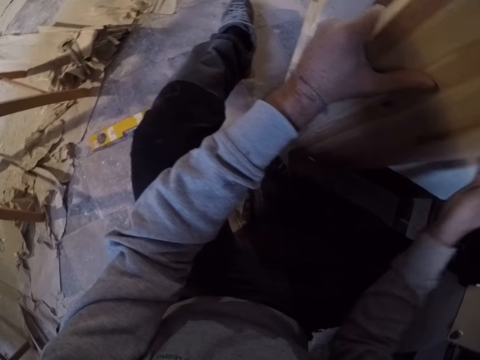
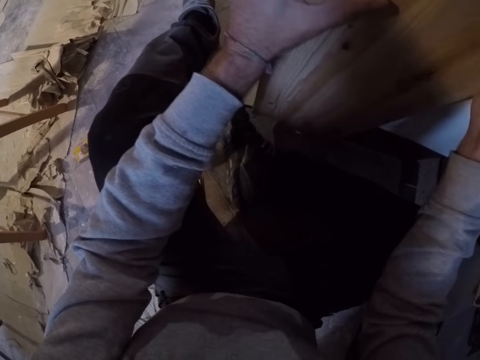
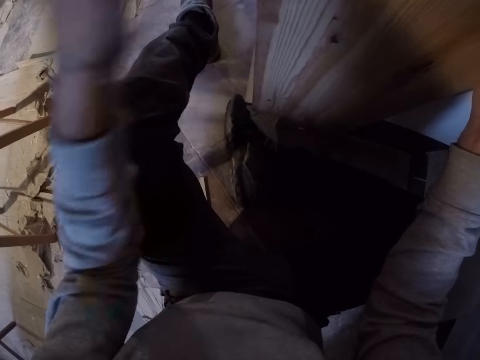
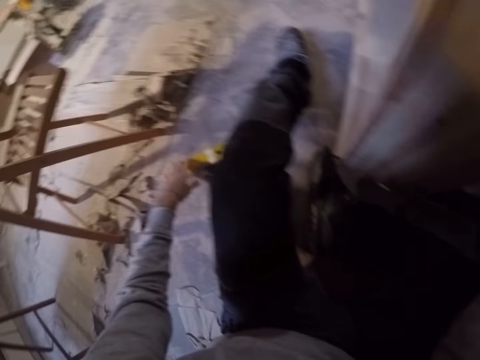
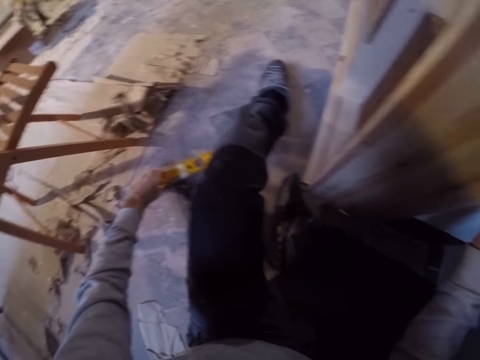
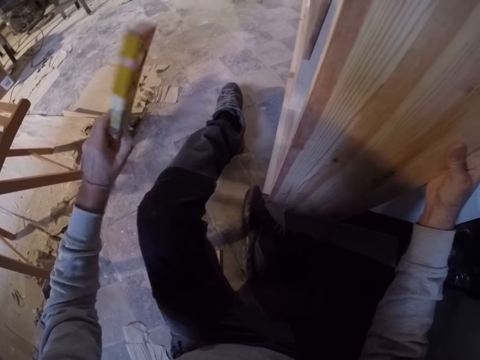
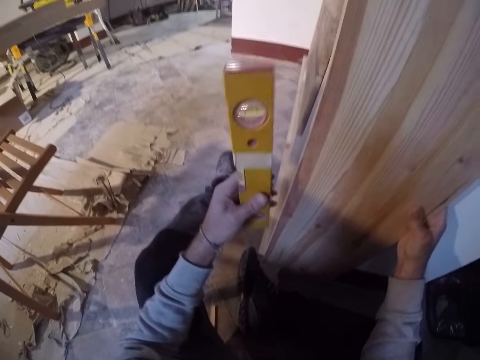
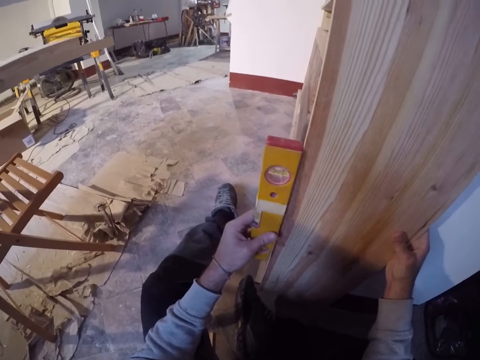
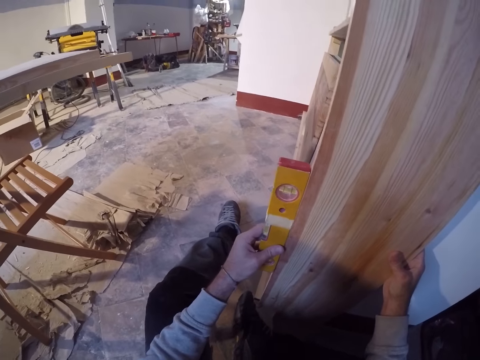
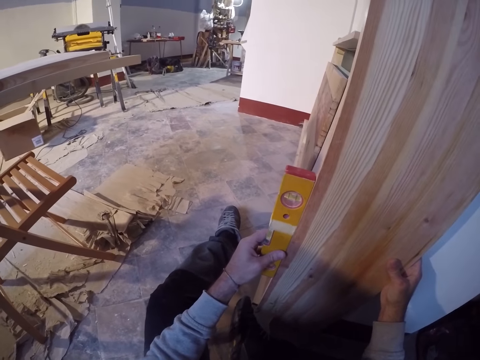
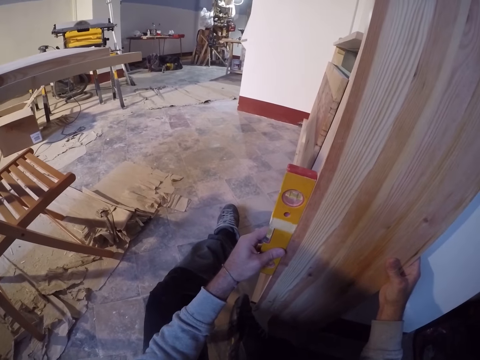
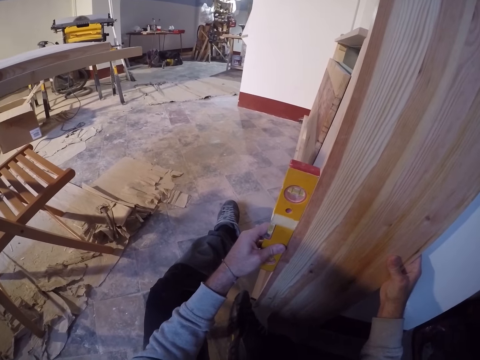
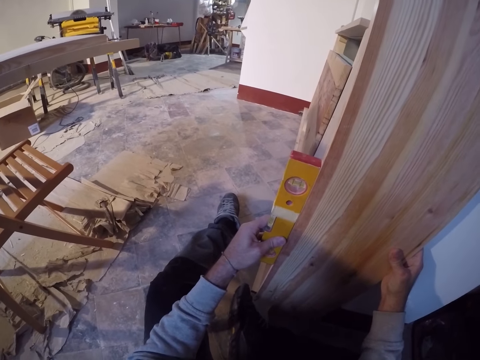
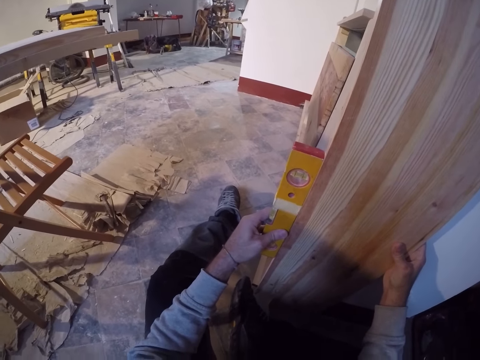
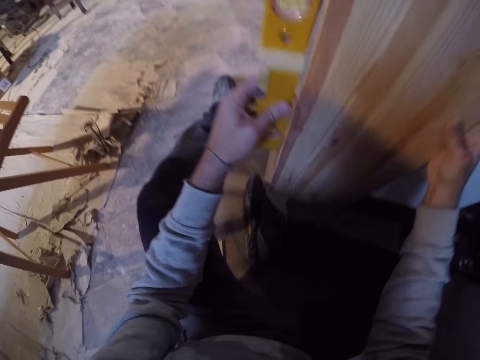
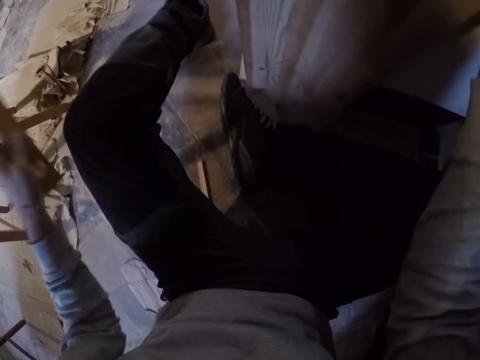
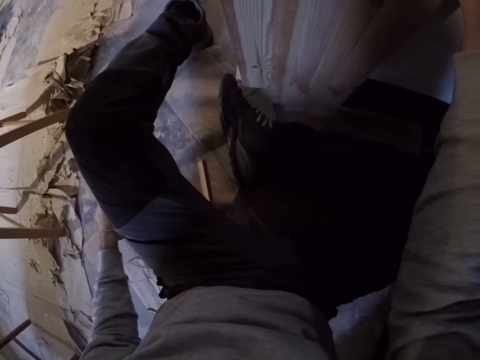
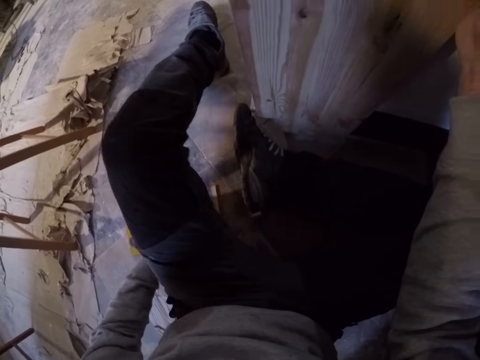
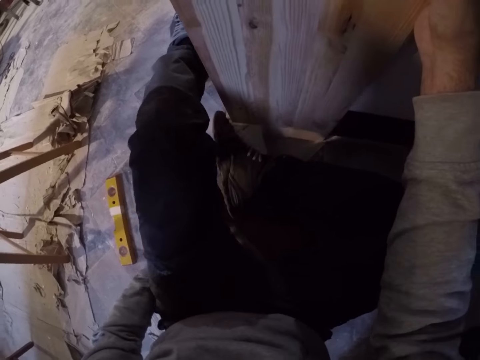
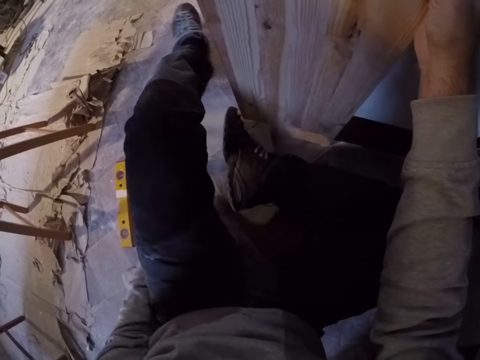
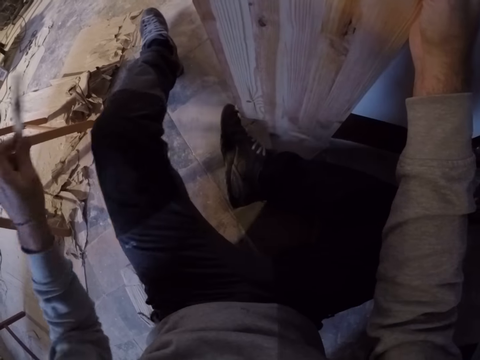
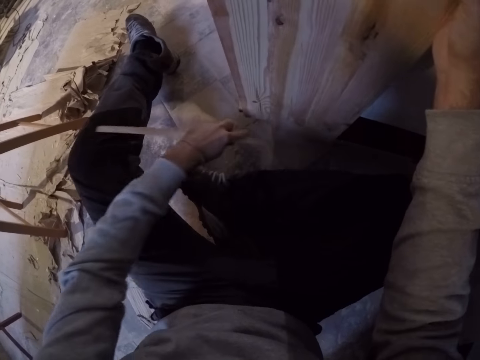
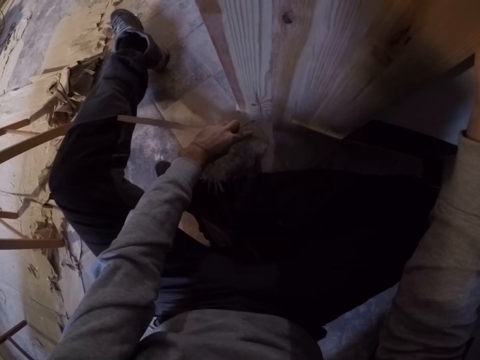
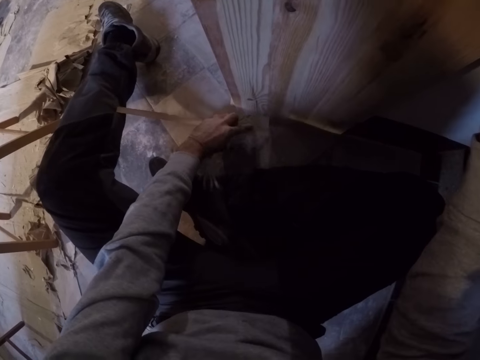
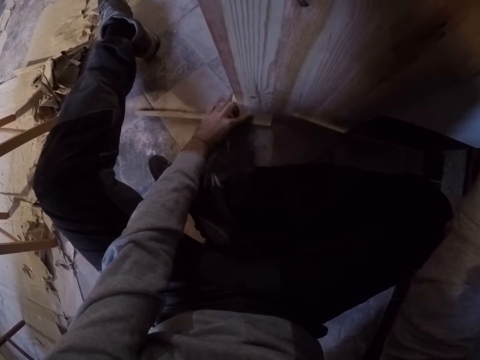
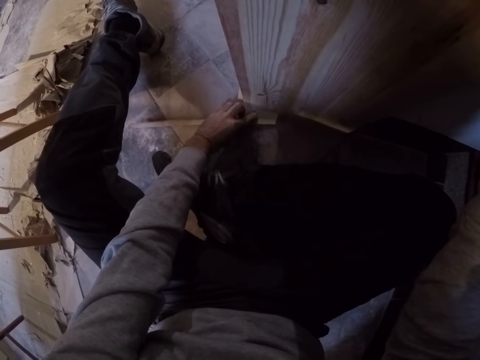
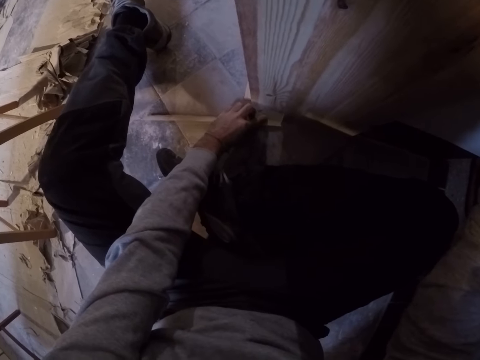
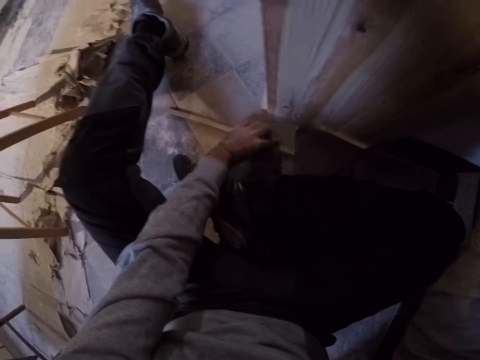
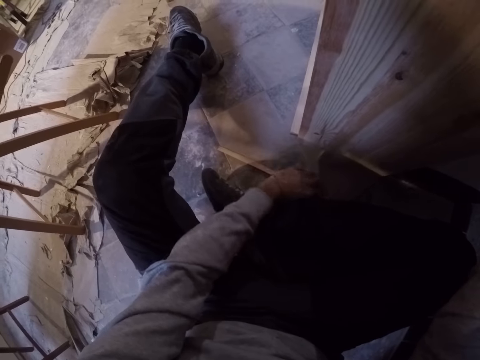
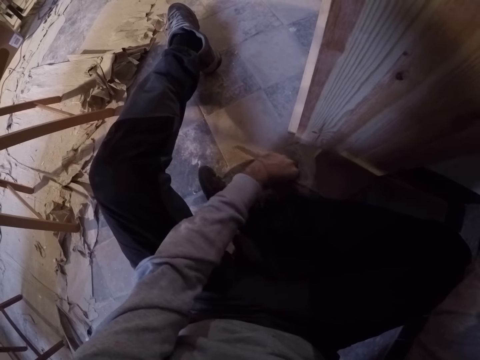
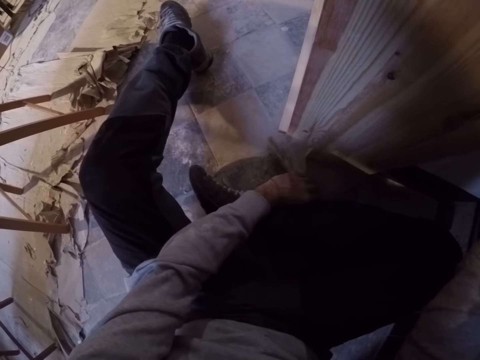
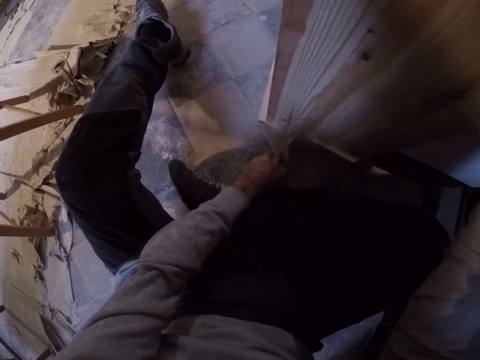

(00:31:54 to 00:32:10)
The camera wearer picks up the spirit level from the floor with his left hand. He places the spirit level on the side of the plank with his left hand. He measures the piece of wood. He drops the spirit level on the floor with his left hand. He picks the piece of wood from the floor with his left hand. He places the piece of wood on the floor with his left hand.

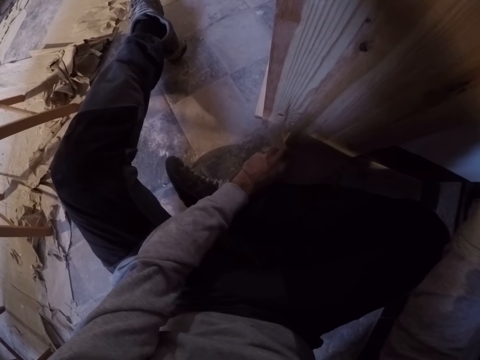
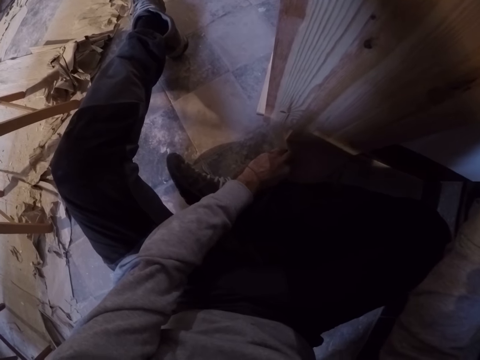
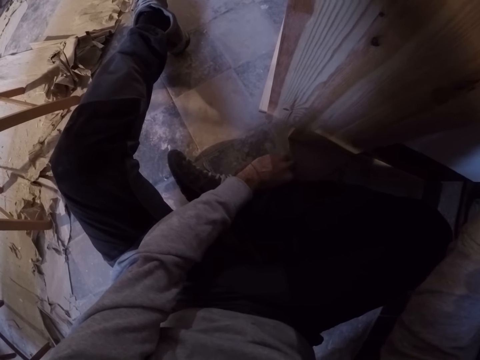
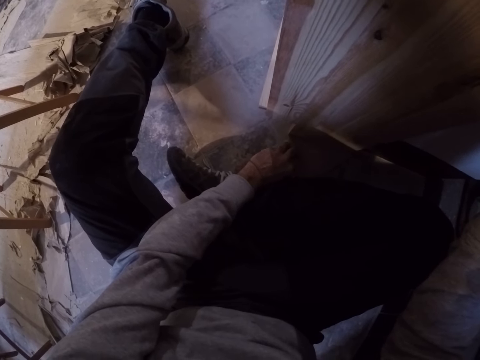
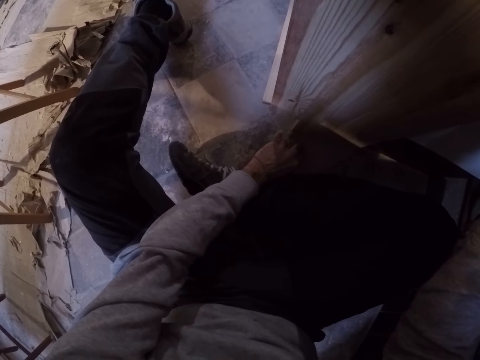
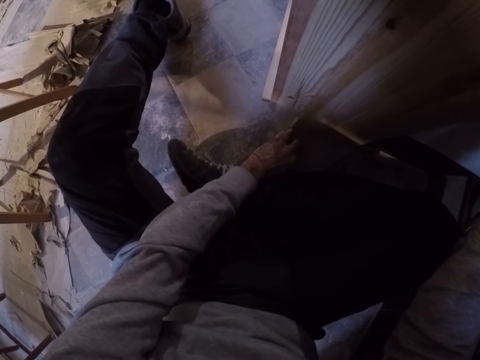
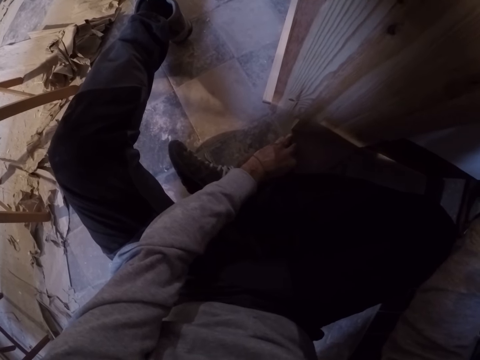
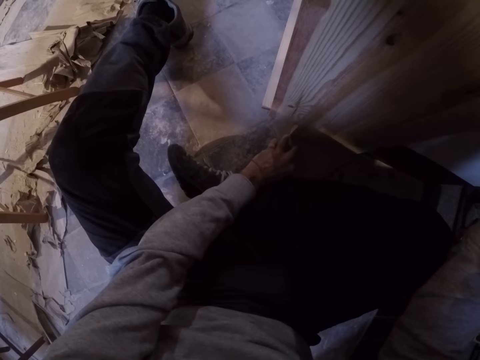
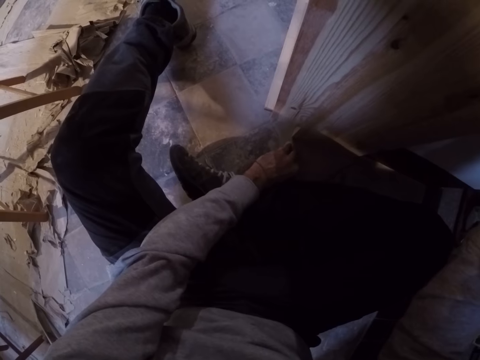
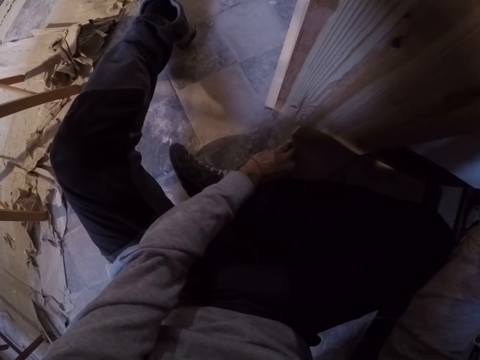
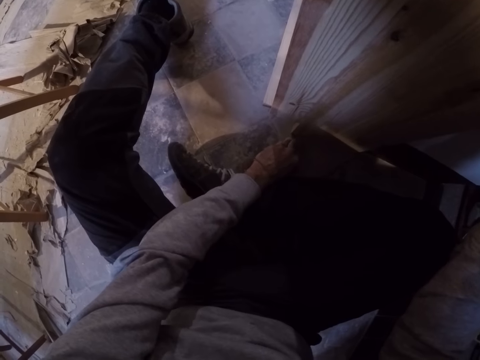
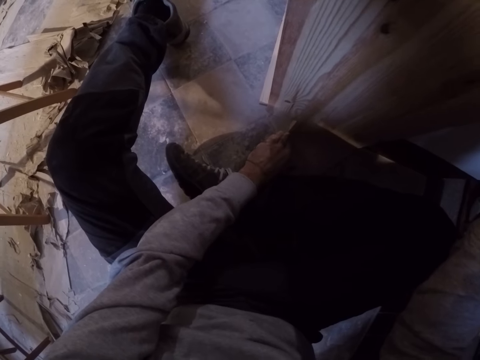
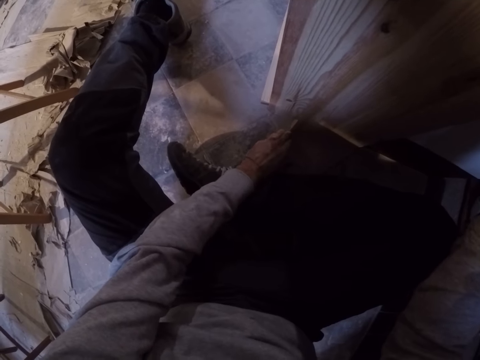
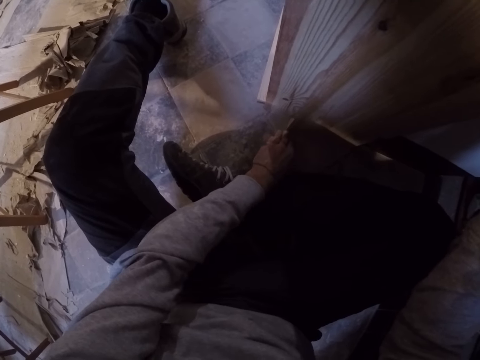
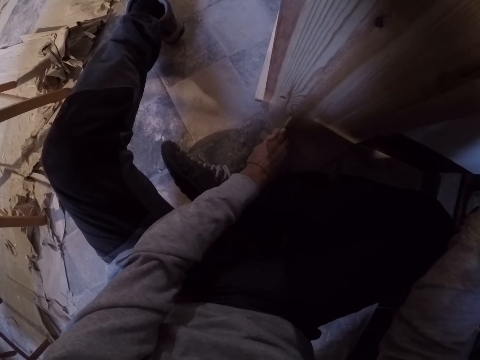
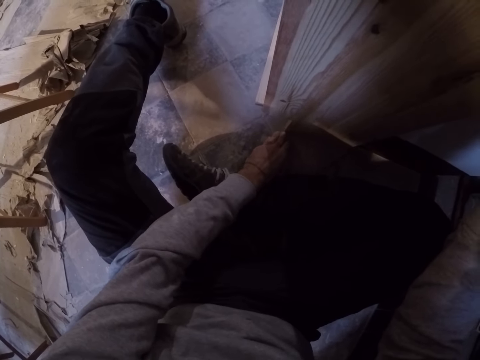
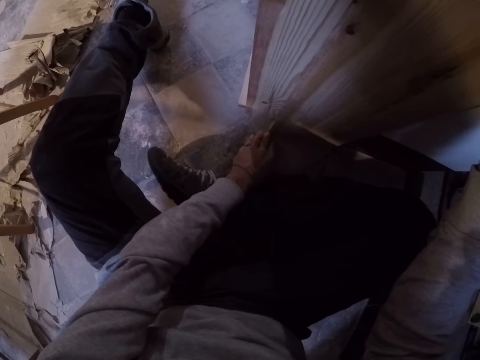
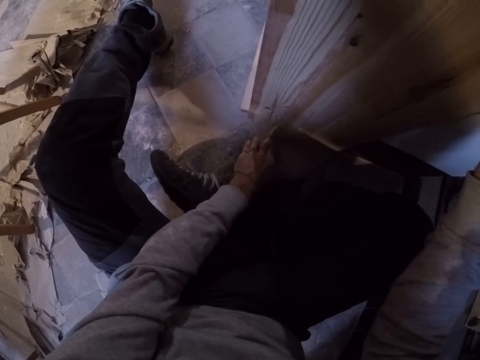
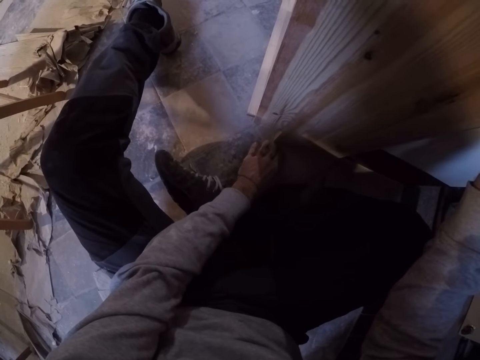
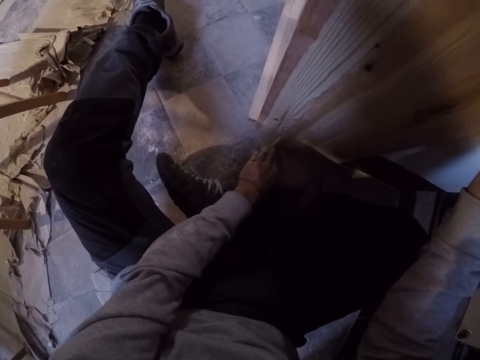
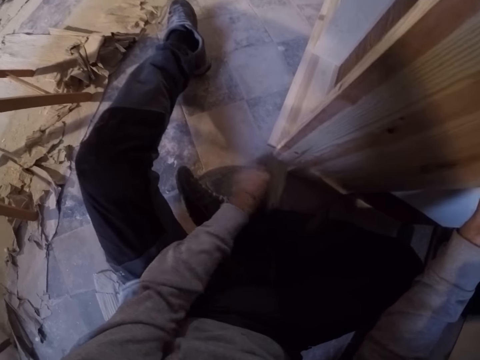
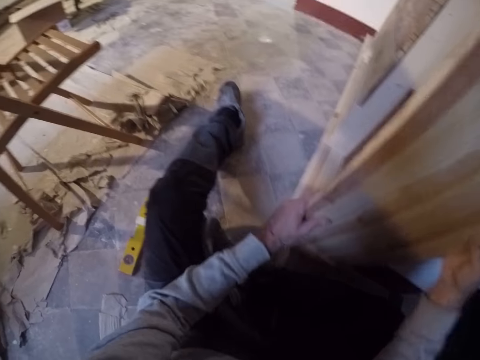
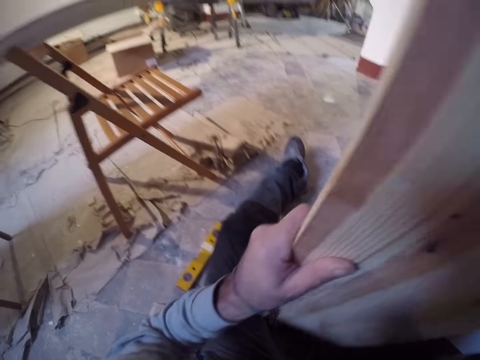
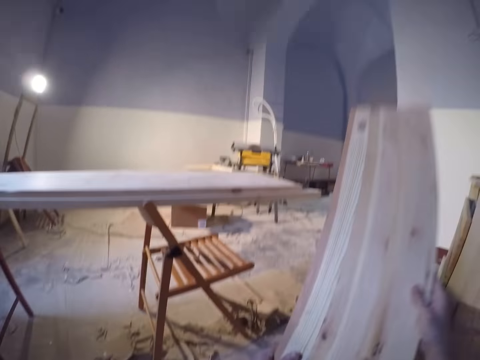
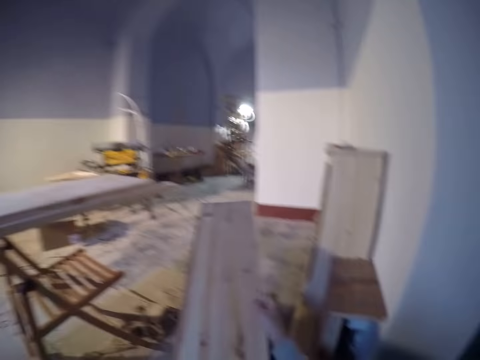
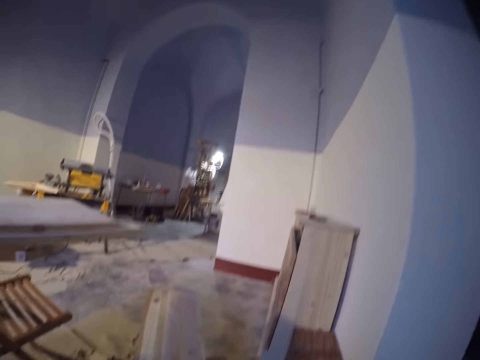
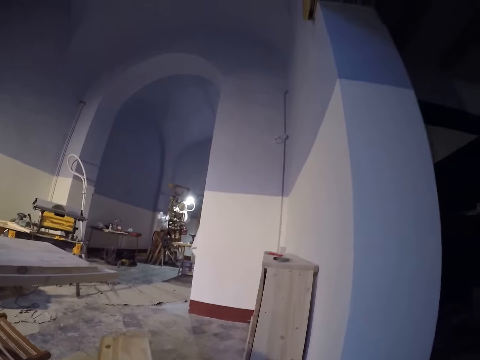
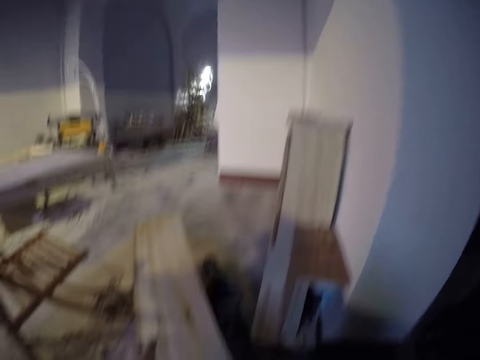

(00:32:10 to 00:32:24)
The camera wearer fixes something with the piece of wood. He removes the plank from the shelf with his two hands. He carries the piece of wood. He places the plank on his laps with his two hands.
